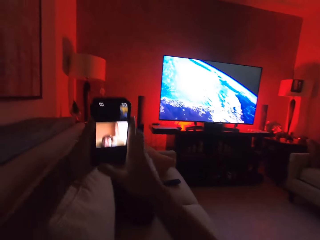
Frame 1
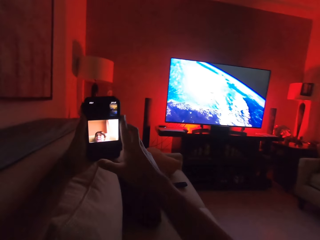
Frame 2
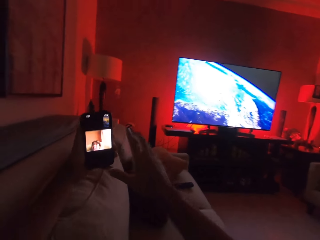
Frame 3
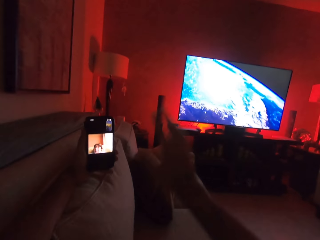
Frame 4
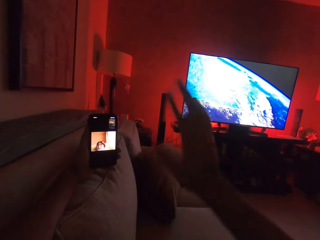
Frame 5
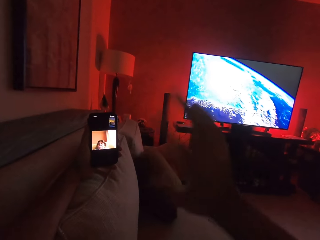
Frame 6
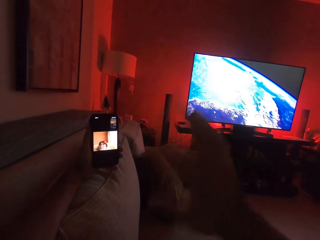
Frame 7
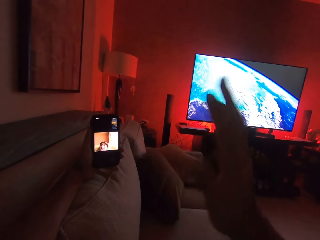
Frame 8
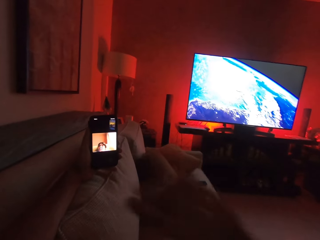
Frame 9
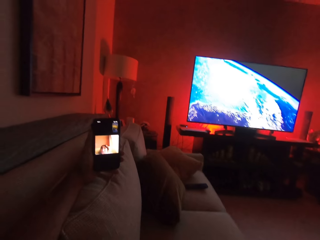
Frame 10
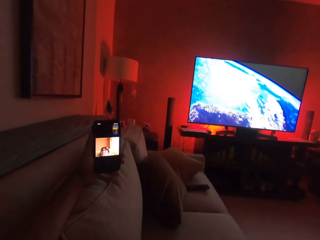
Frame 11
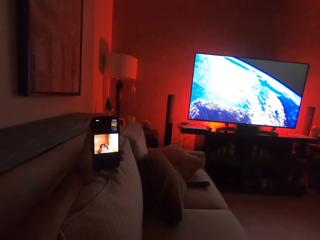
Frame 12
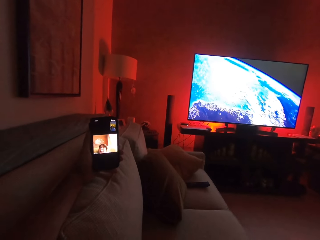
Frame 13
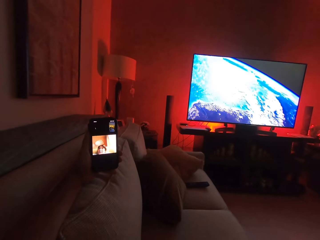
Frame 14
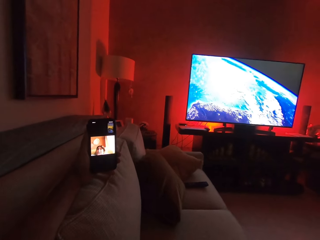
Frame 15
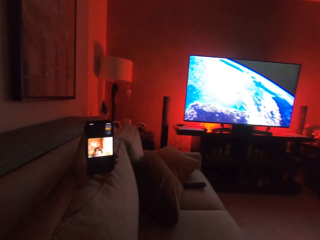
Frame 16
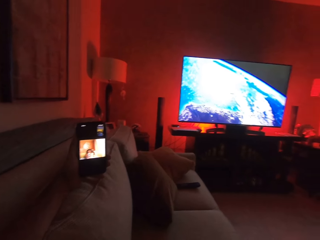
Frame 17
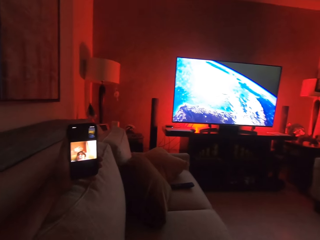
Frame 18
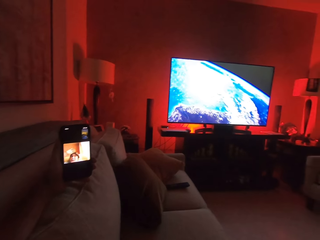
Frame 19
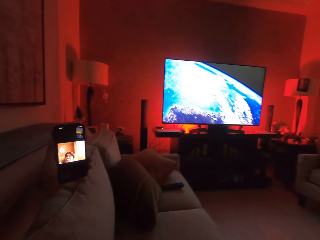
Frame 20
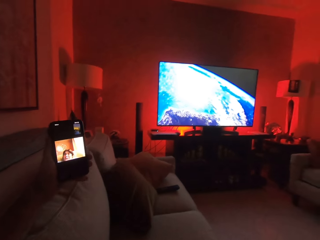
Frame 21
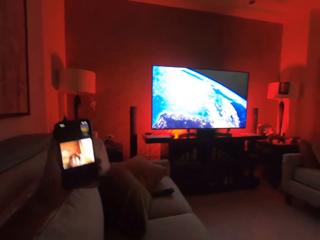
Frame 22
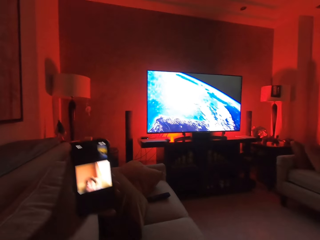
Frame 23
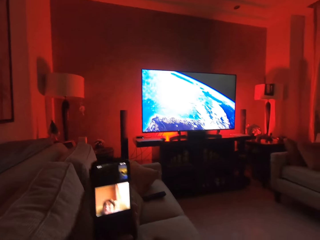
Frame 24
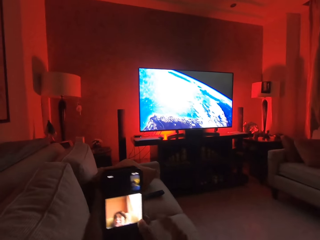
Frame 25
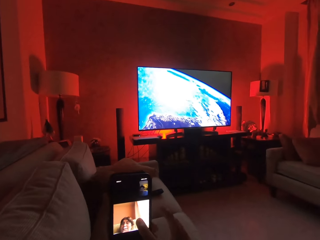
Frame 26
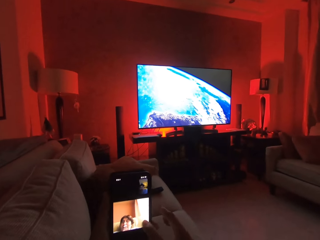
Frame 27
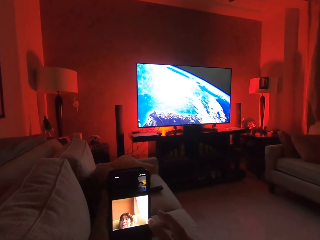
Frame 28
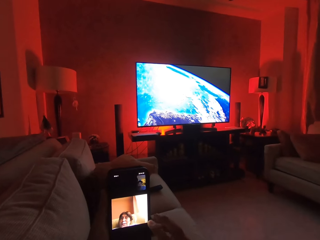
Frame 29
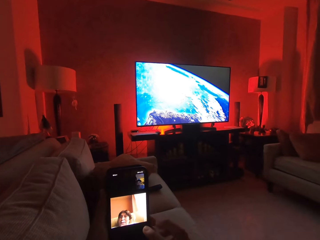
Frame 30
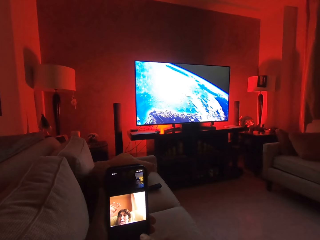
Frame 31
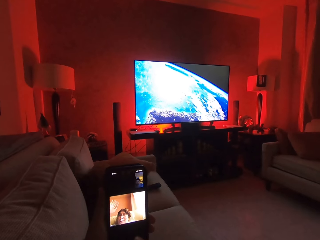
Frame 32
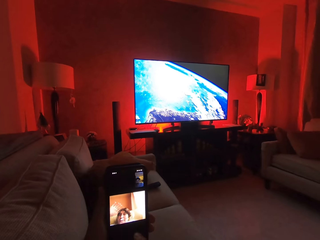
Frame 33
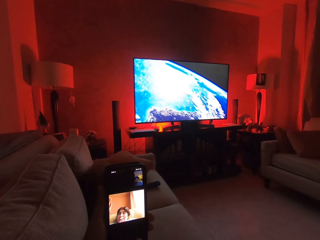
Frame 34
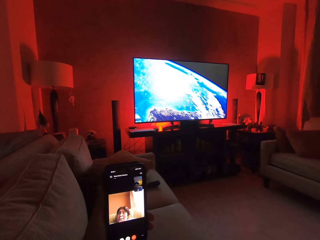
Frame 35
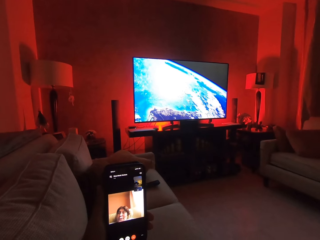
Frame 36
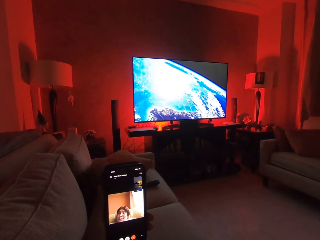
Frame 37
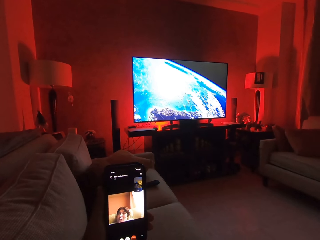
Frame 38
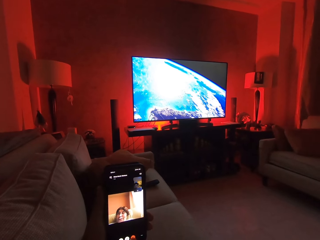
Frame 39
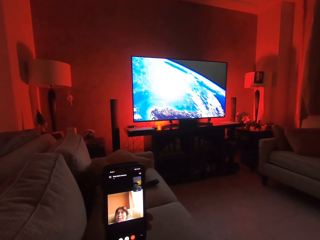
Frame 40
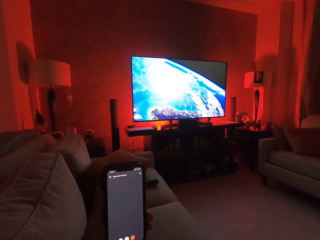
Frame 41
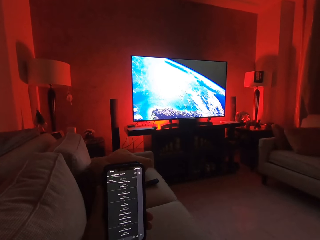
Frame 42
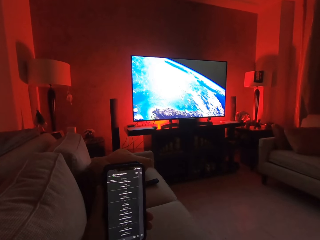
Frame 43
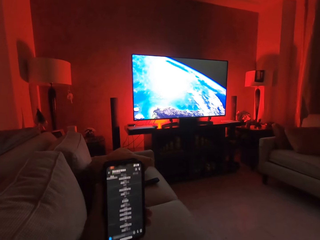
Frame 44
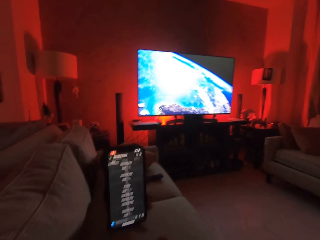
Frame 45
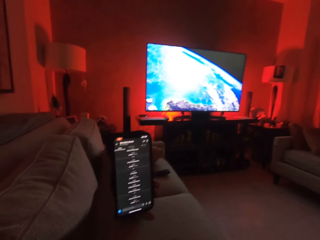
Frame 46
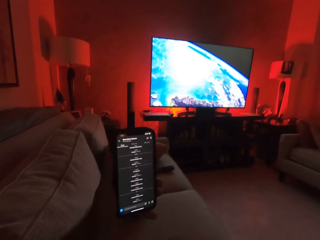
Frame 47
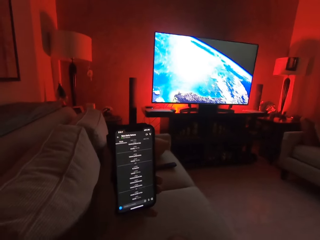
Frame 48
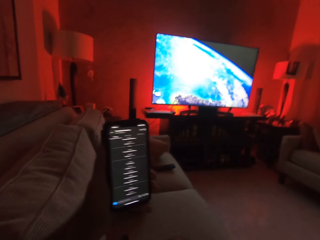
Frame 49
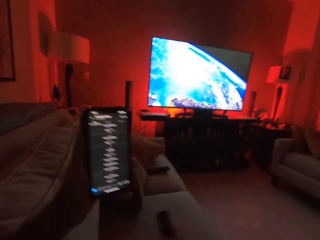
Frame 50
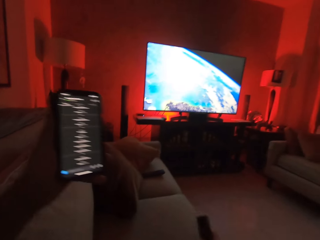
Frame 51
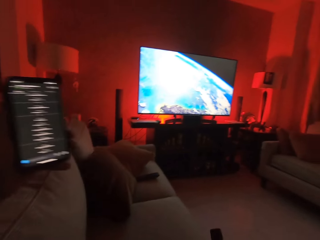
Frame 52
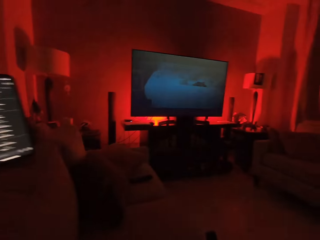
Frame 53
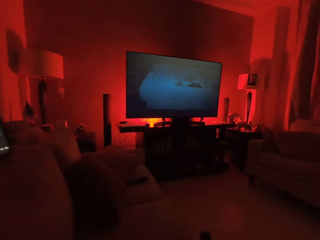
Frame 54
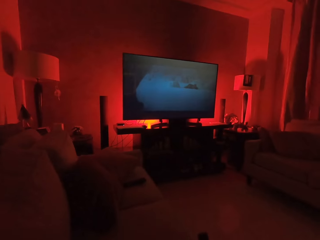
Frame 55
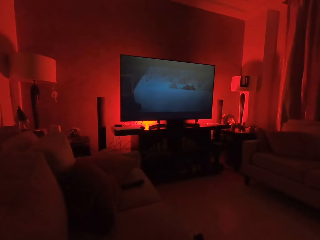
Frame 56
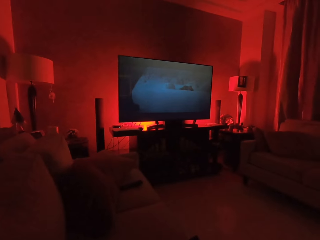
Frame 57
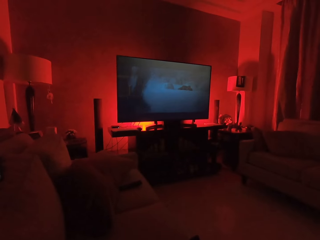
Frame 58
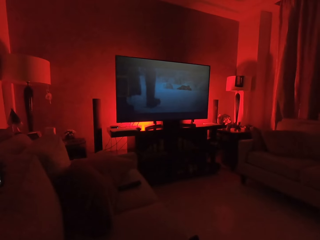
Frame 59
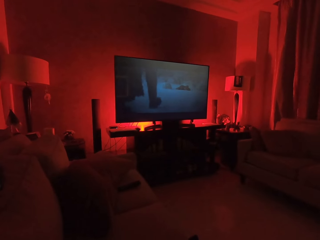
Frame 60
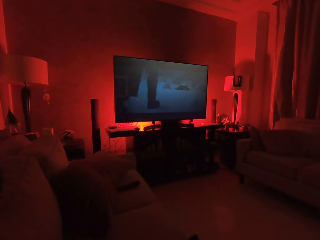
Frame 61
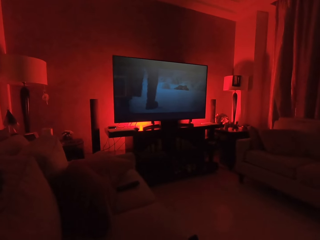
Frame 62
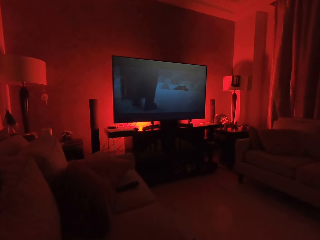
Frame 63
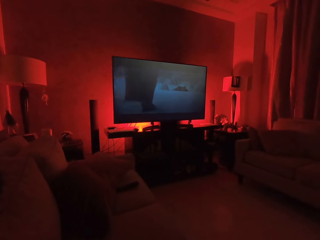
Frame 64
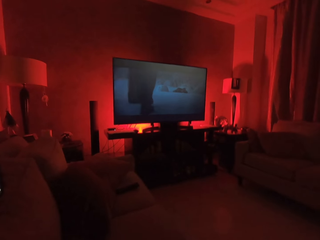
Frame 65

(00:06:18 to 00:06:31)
The camera wearer waves at the phone. He presses his phone. He takes the remote and moves his hand. He starts the television with the remote control.

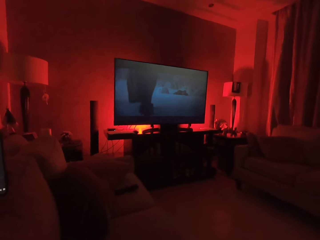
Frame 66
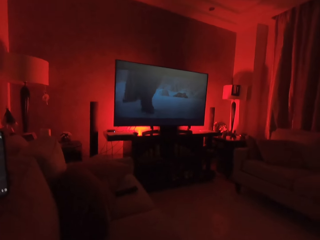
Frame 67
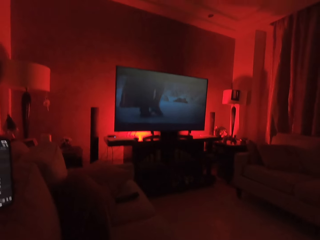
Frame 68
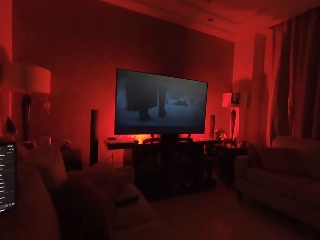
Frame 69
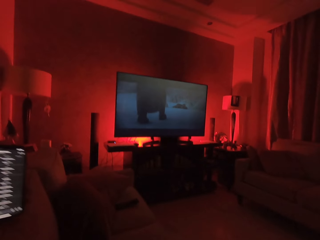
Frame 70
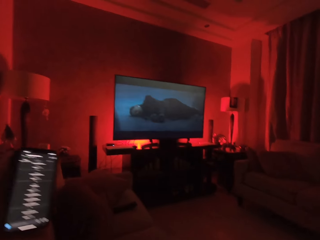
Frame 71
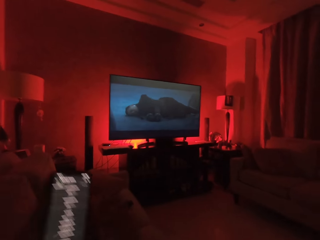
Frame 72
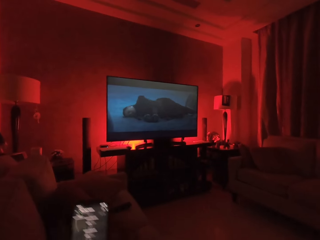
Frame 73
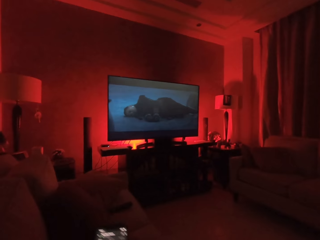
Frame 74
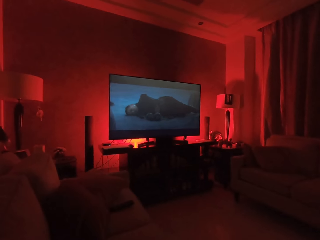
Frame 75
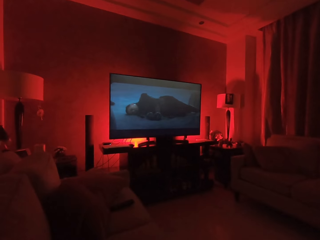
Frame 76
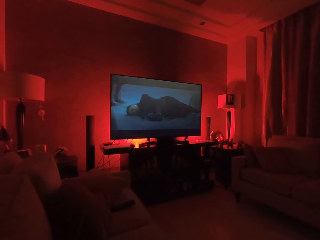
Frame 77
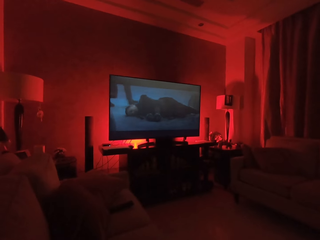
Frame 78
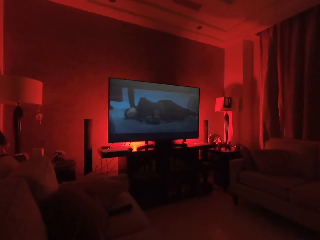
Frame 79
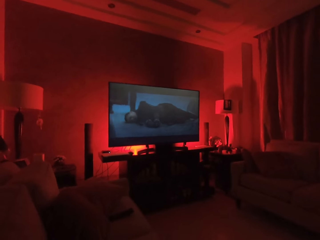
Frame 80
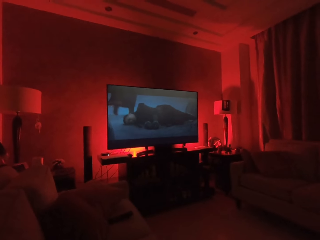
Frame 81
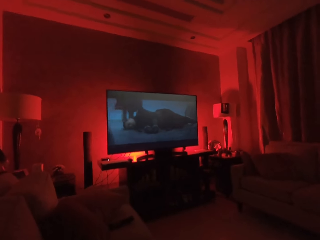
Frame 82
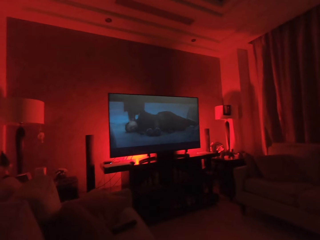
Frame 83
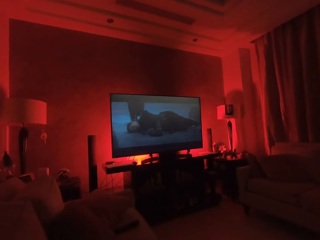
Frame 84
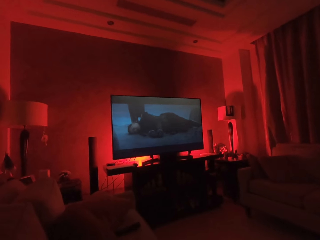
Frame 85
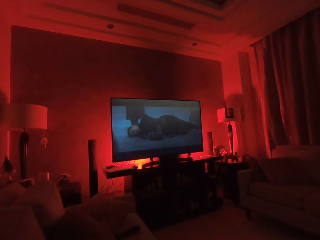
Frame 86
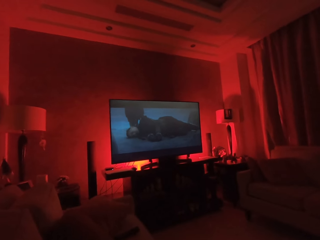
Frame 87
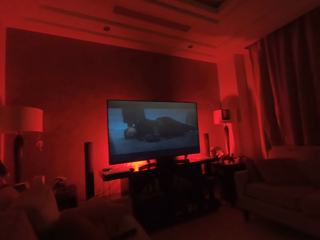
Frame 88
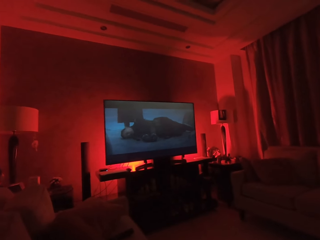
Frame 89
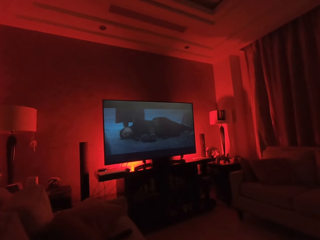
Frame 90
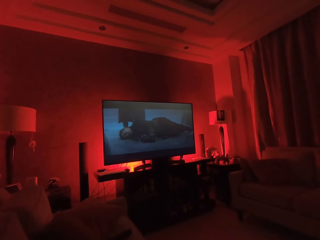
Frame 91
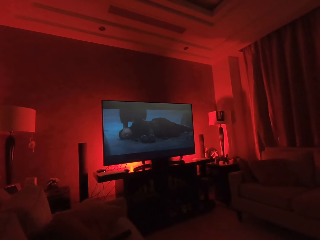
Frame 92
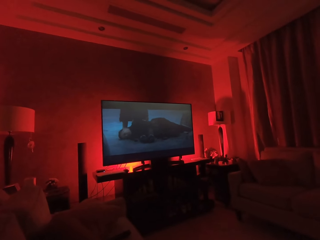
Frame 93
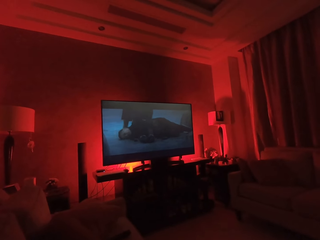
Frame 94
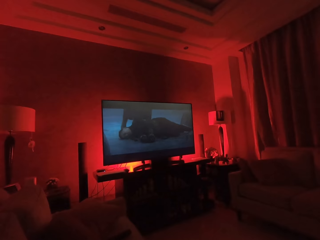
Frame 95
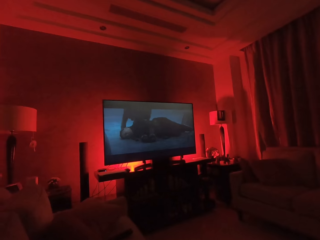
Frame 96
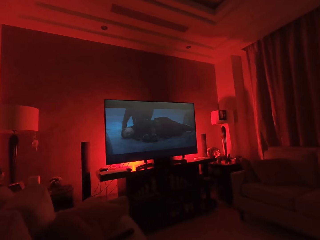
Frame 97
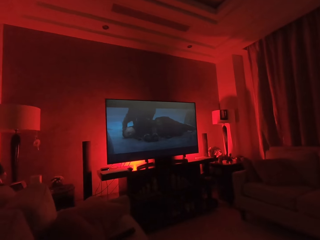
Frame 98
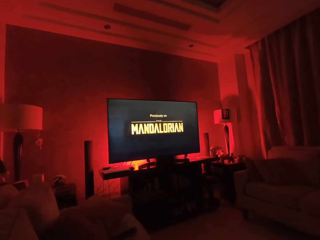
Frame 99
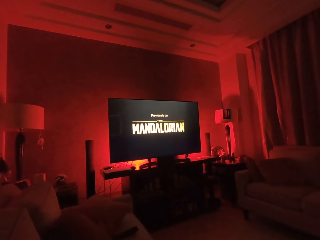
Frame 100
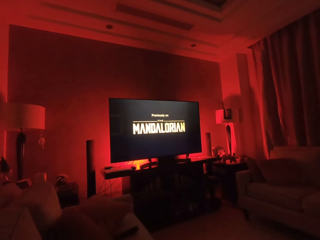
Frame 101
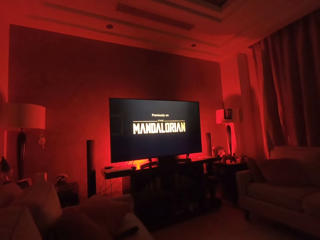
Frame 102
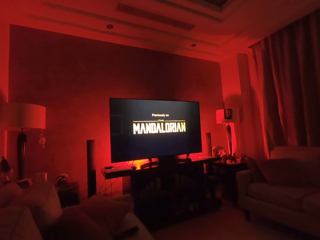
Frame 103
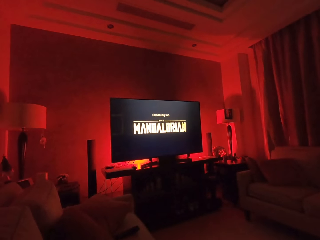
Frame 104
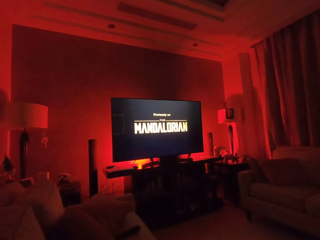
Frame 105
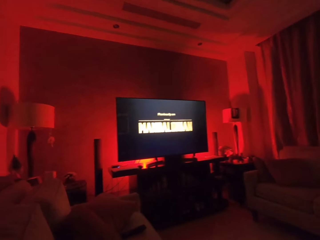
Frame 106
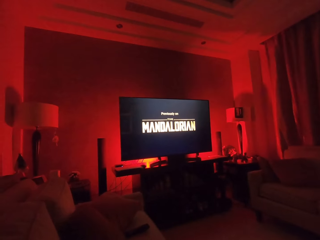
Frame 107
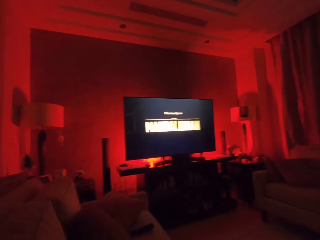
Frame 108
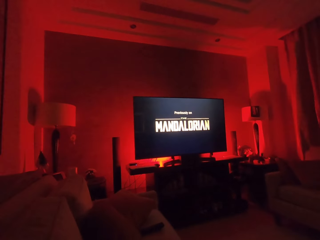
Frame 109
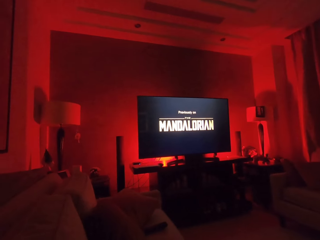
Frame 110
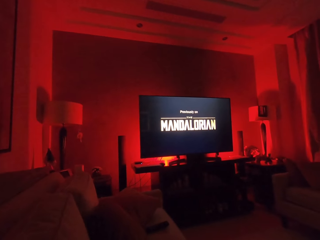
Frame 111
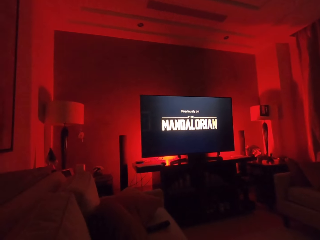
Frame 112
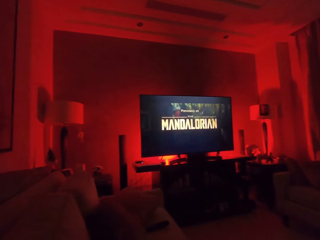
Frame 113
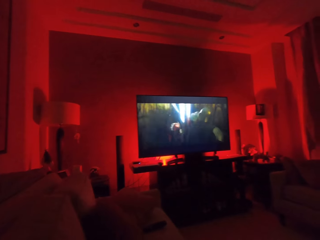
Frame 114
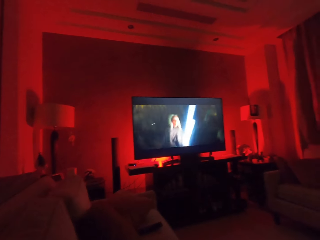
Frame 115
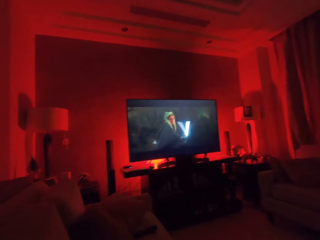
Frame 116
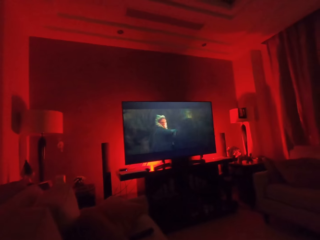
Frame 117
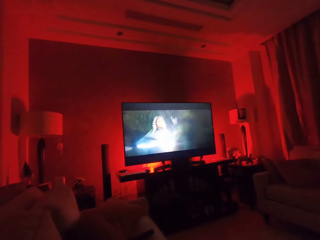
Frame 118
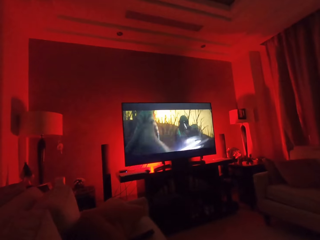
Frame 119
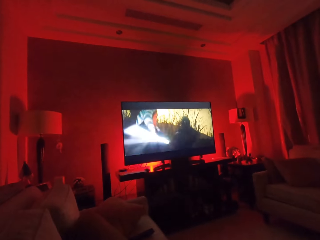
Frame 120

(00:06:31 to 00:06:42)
The camera wearer watches the movie on the television. He moves his hand. He looks at the movie on the screen.
